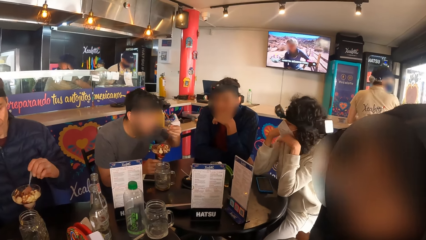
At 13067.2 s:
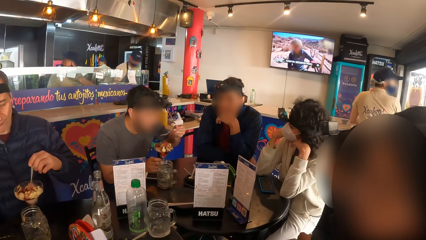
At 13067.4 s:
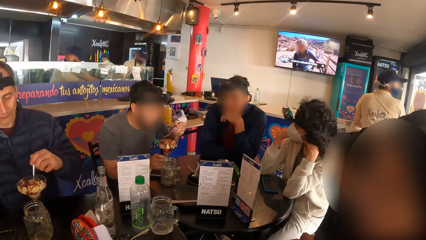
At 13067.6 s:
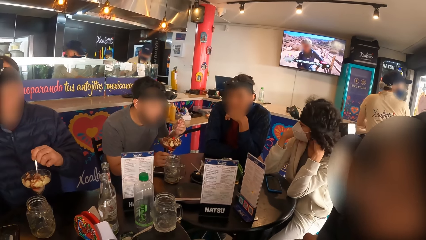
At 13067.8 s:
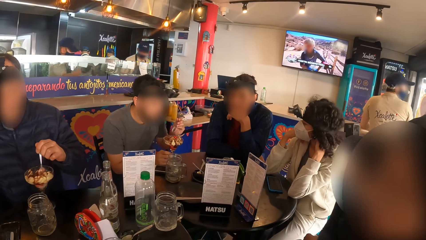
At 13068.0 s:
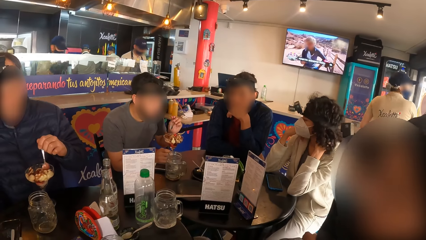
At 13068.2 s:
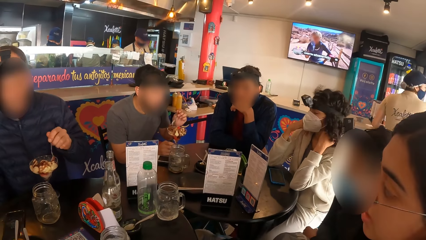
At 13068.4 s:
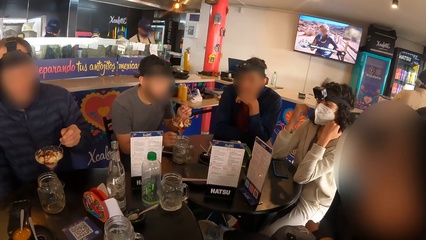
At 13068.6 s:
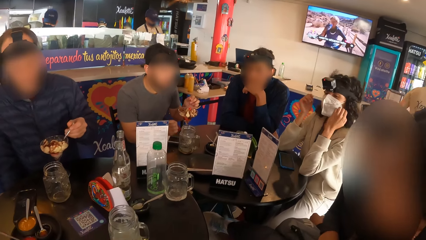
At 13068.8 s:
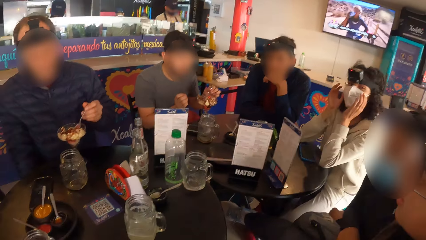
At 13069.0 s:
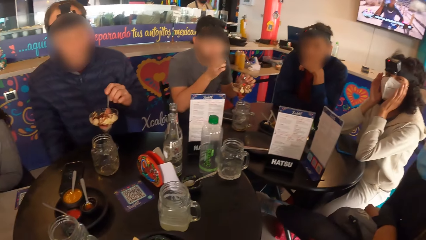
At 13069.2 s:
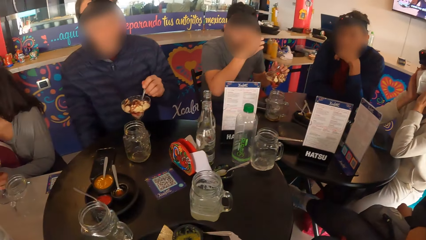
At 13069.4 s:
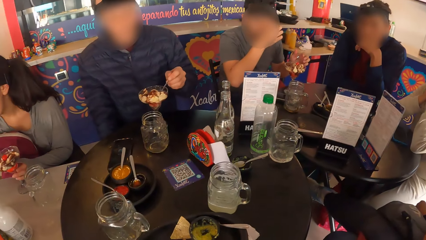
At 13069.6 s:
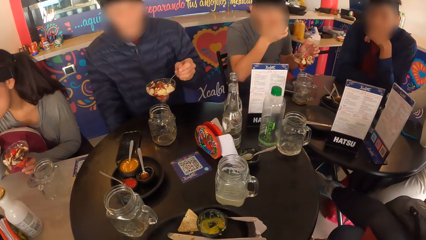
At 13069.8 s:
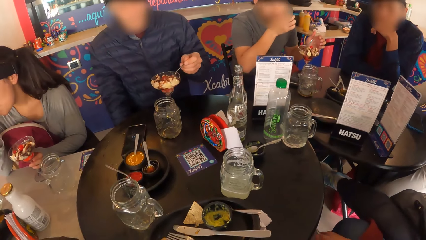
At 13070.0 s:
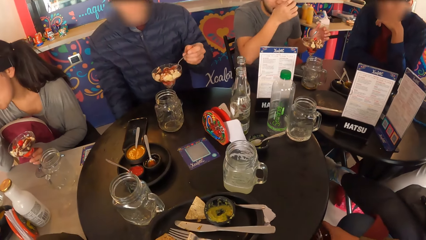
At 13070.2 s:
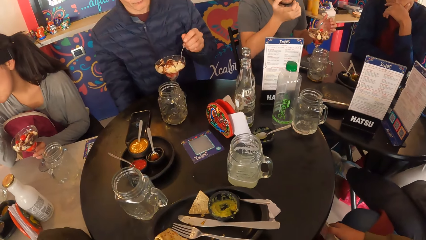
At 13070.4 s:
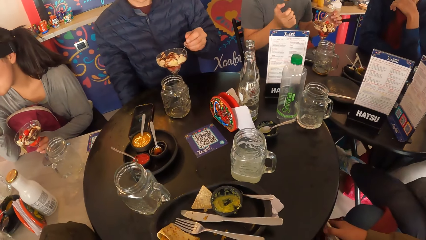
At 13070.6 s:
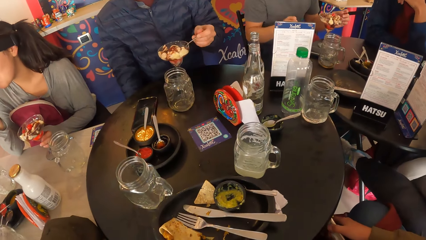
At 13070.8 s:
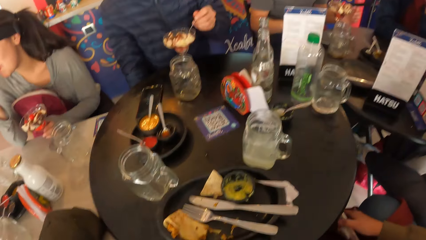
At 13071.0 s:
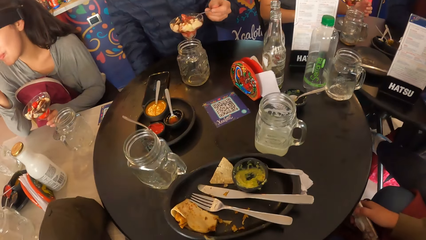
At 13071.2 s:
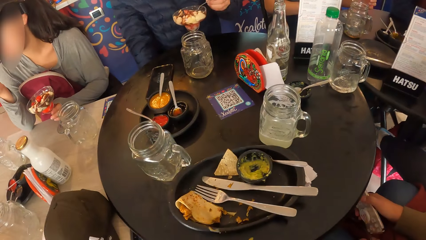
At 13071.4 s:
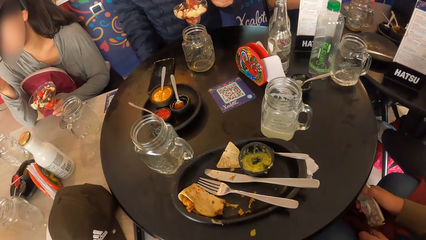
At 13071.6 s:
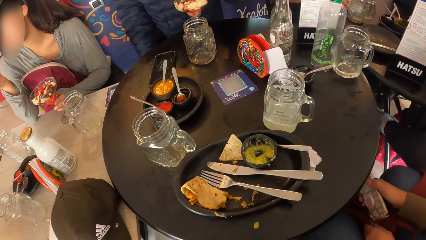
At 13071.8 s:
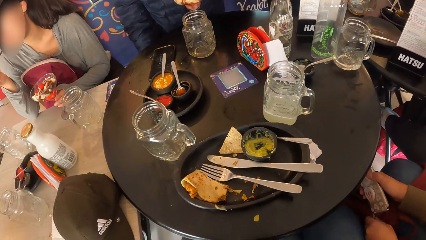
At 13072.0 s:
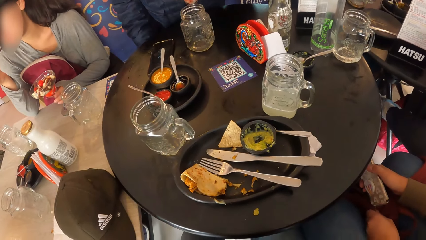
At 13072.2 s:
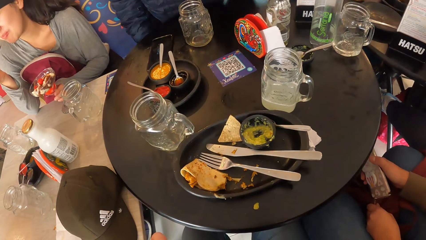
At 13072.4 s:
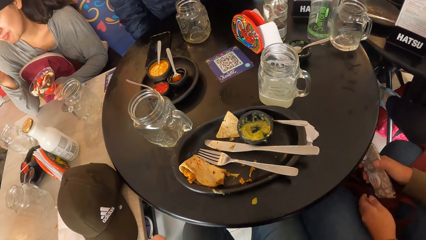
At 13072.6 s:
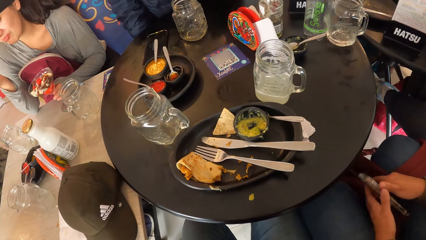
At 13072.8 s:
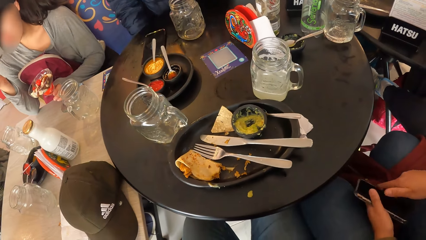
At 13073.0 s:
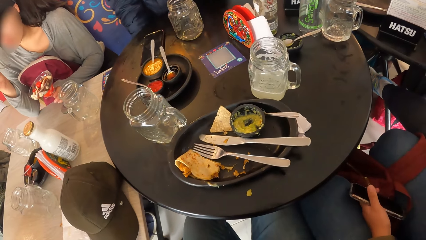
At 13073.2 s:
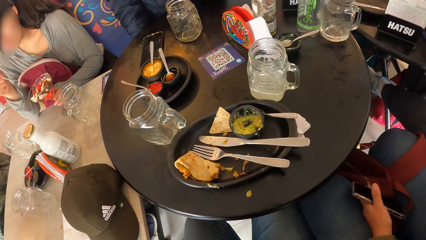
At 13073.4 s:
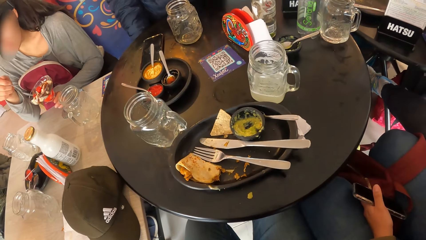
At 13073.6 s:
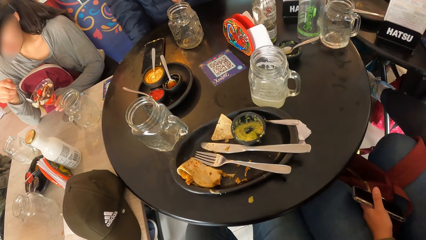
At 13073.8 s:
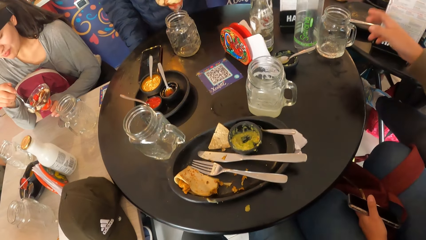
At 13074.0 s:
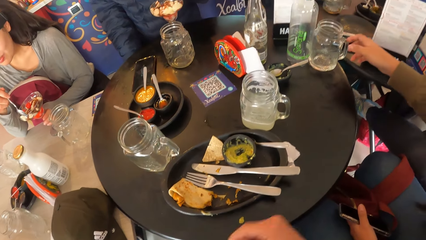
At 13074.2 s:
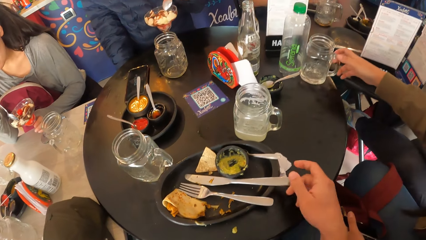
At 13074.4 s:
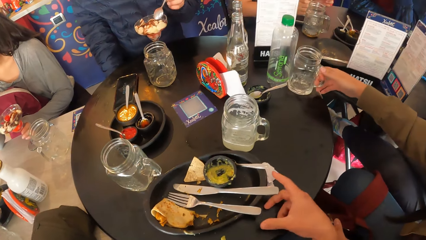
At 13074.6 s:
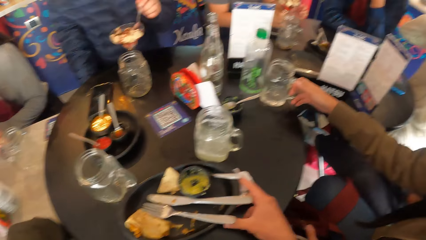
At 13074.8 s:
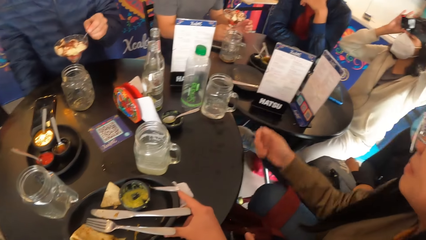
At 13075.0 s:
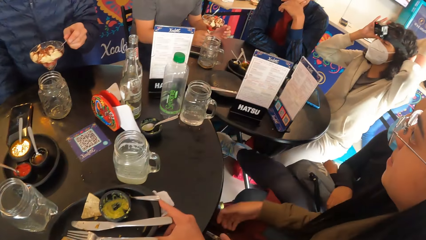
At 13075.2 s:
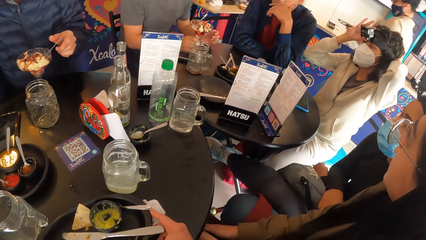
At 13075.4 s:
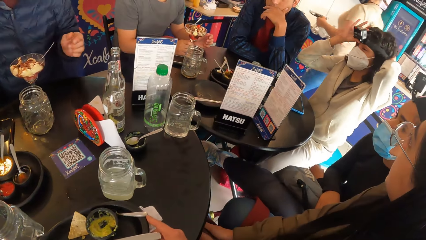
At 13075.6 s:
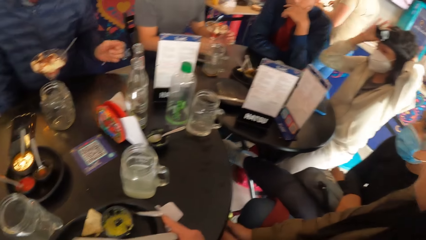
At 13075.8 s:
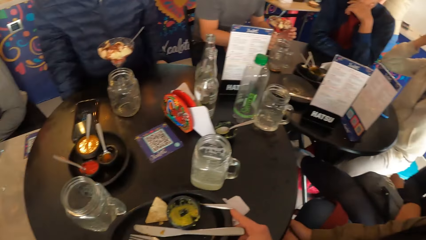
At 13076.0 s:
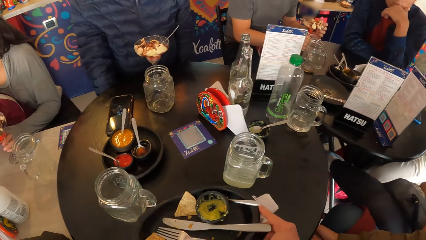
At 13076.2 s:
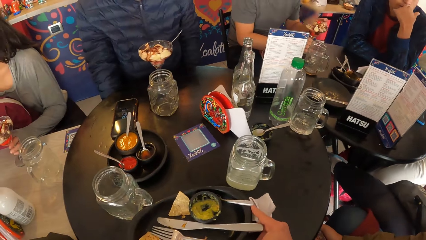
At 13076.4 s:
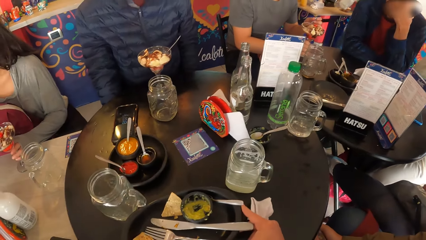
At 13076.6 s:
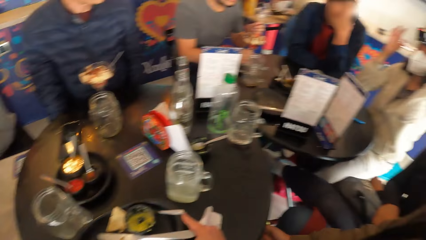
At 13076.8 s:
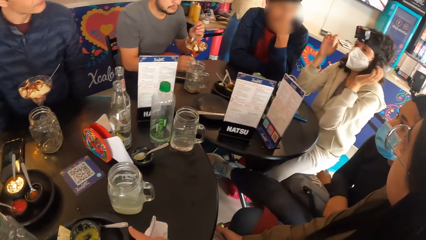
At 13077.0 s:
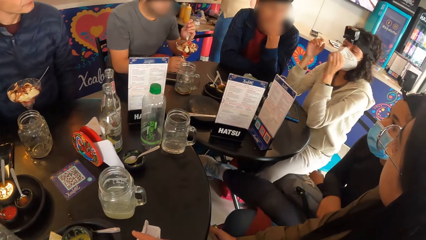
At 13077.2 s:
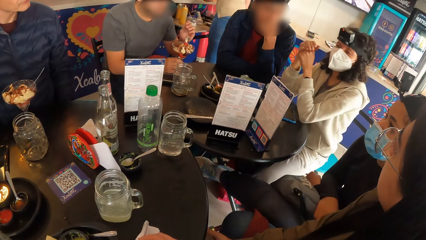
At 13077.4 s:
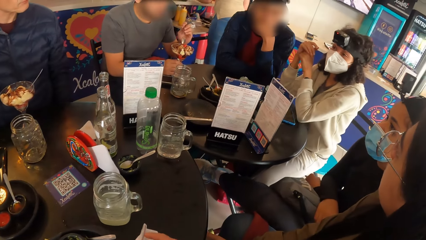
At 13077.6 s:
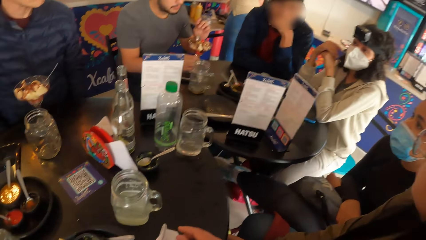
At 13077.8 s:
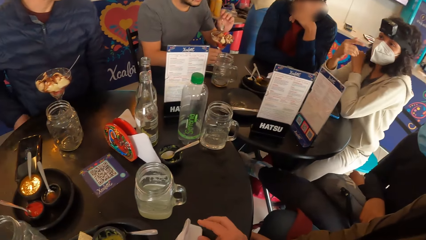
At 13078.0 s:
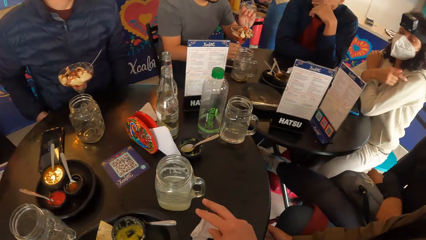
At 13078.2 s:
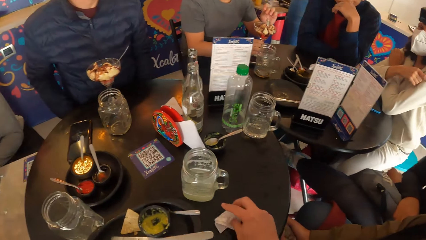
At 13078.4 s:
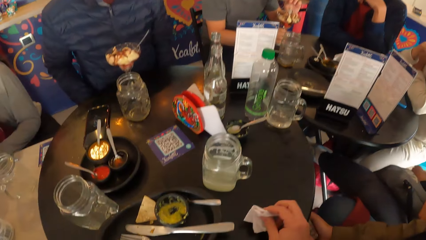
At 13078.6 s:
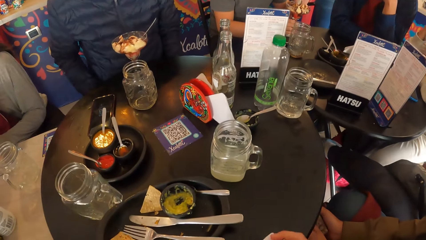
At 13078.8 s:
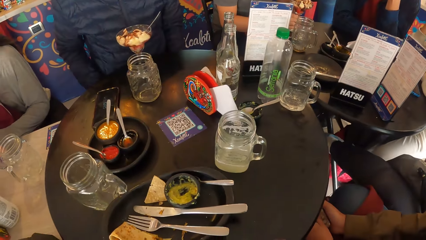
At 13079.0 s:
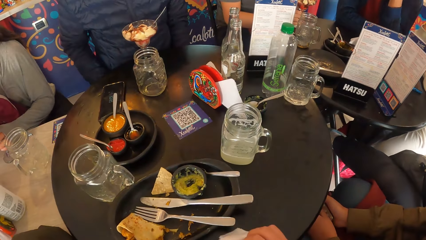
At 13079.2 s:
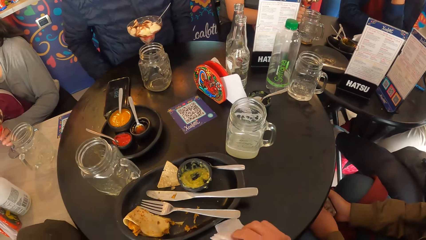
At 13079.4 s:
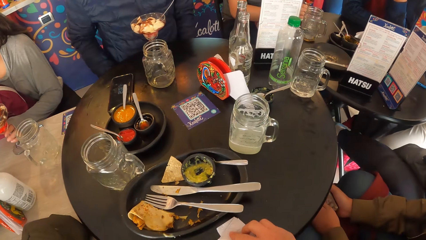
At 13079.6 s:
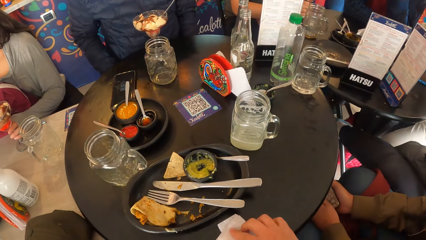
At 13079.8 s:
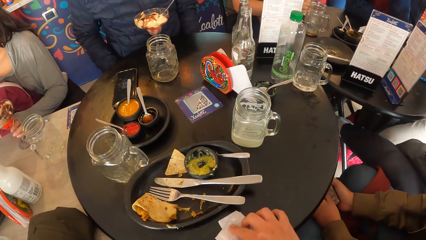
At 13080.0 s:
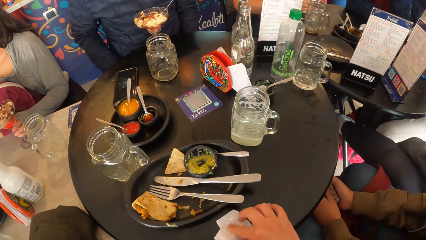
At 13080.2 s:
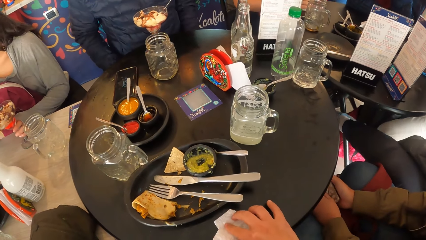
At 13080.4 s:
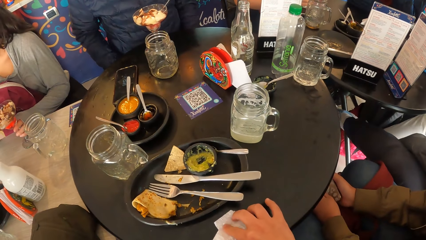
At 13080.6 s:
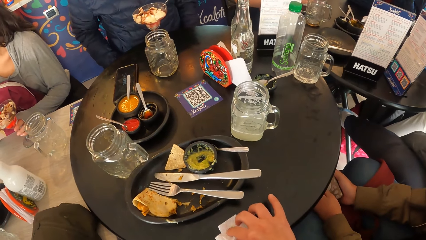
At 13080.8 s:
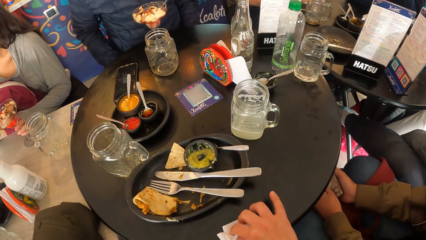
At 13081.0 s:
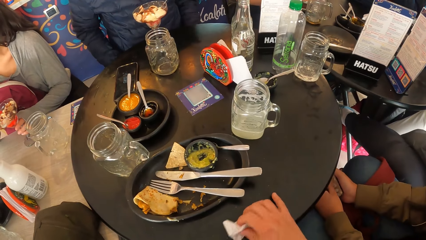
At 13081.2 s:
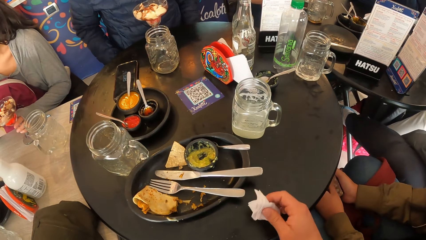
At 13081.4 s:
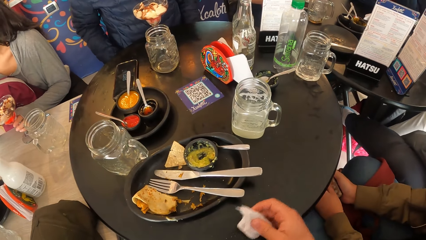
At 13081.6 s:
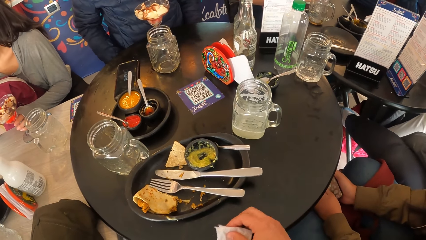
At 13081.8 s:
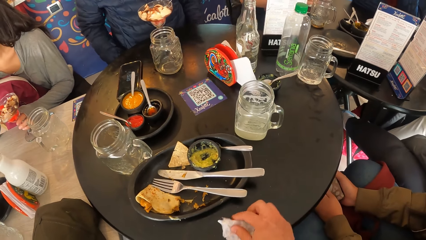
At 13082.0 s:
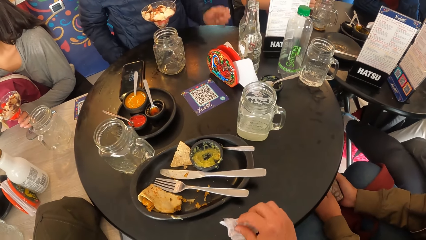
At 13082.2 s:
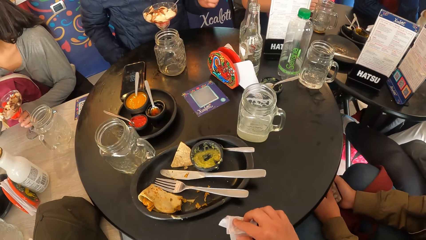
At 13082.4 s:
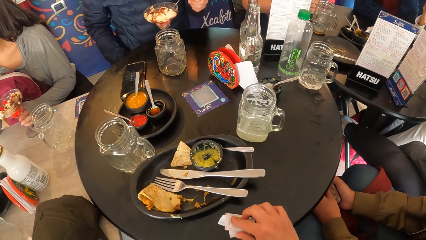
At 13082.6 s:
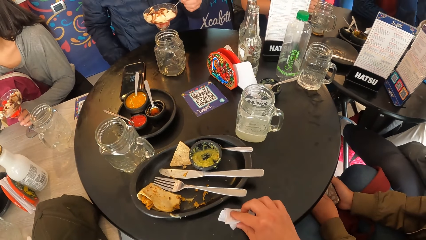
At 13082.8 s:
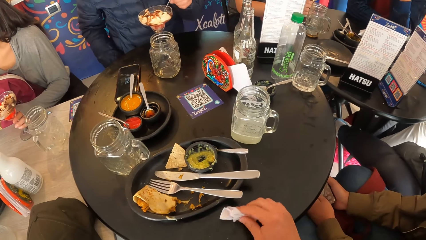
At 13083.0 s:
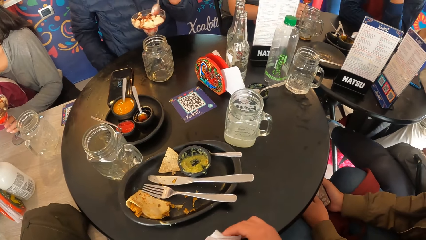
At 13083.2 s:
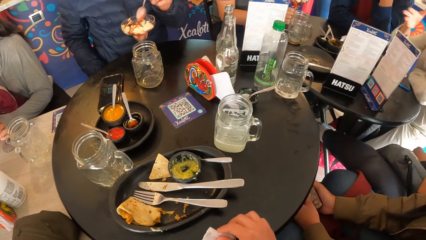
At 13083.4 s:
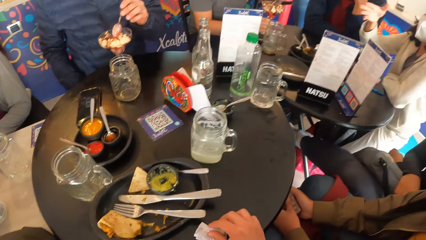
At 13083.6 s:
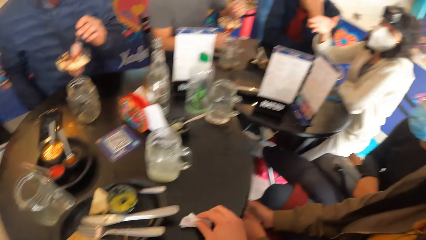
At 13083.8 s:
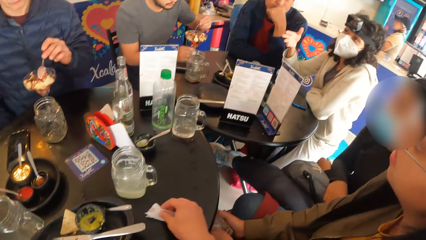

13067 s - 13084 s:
The camera wearer stares at the table. A woman passes the phone in her right hand to her left hand. The camera wearer stretches their hand towards a plate. They move the plate on a table with their right hand. The woman holds the phone with both hands. The camera wearer folds a serviette on the table with their right hand. They pick up a tissue paper and put the tissue on the table. They pick up the tissue paper and wipe the table with the tissue.
